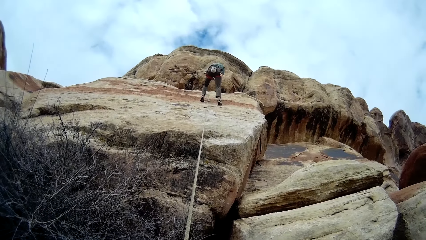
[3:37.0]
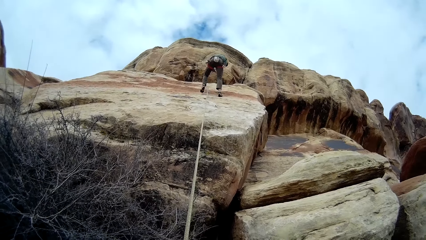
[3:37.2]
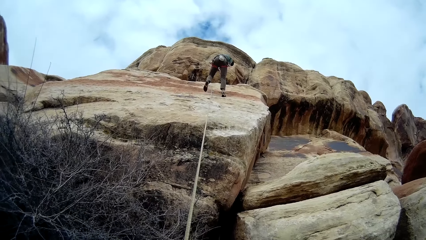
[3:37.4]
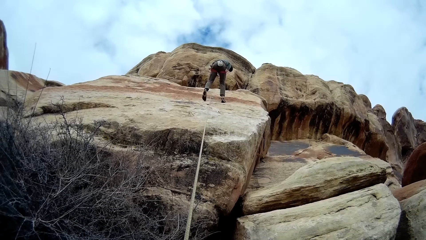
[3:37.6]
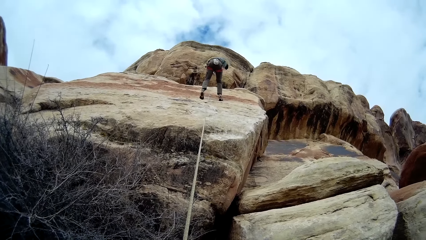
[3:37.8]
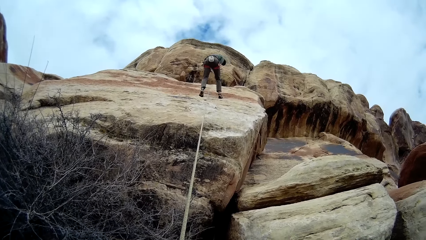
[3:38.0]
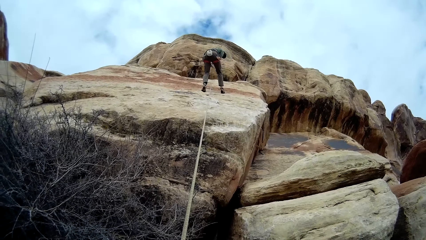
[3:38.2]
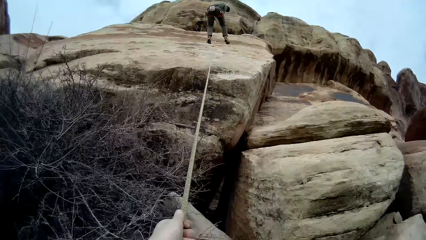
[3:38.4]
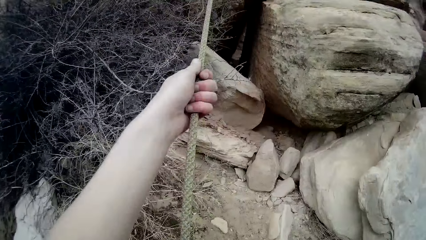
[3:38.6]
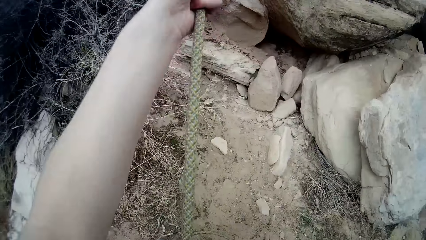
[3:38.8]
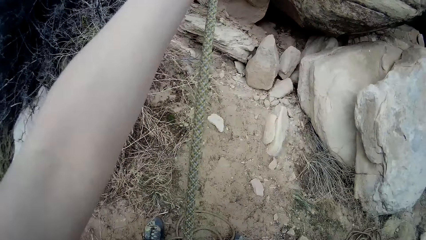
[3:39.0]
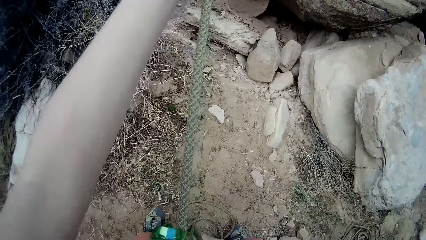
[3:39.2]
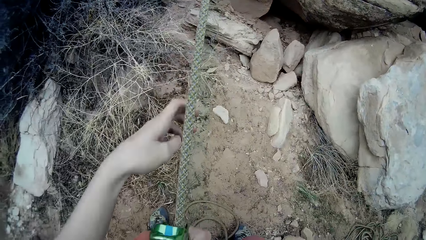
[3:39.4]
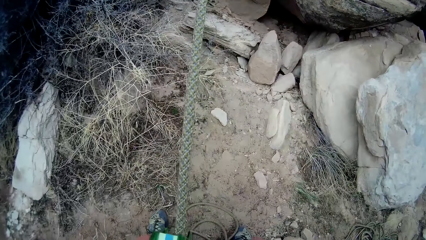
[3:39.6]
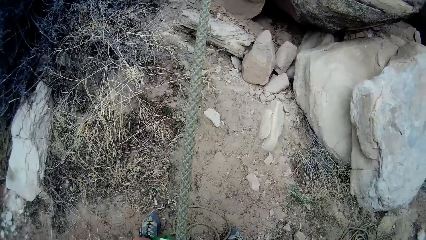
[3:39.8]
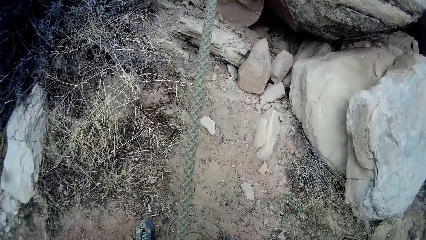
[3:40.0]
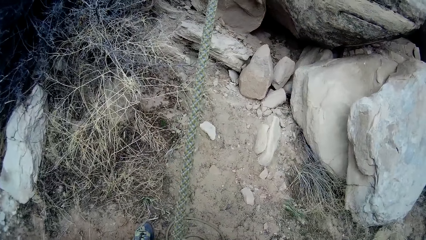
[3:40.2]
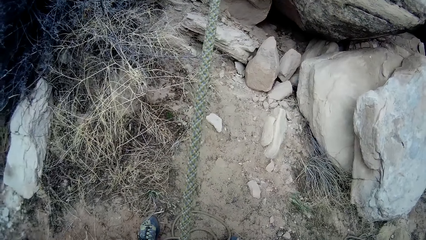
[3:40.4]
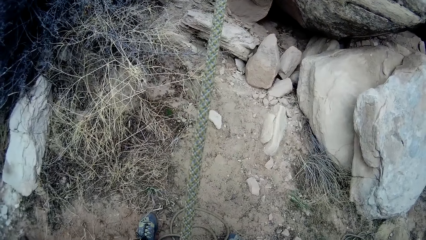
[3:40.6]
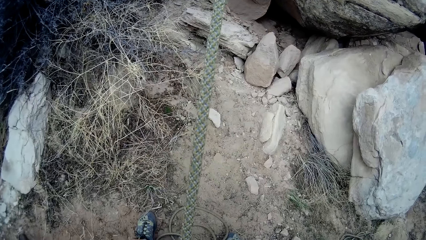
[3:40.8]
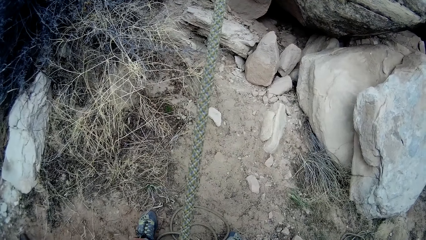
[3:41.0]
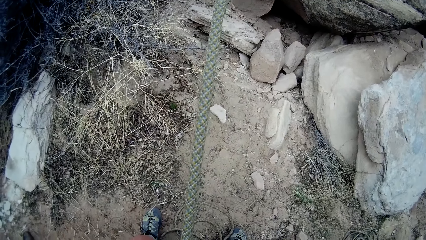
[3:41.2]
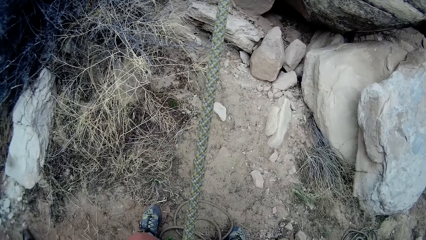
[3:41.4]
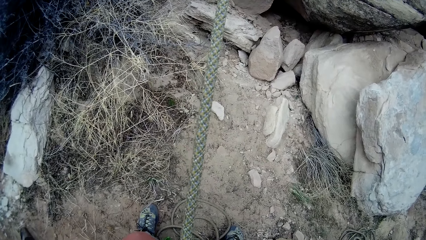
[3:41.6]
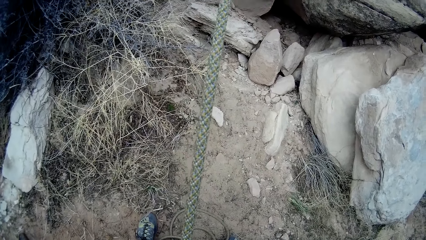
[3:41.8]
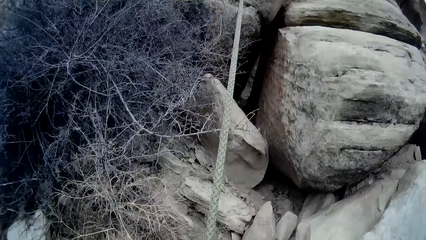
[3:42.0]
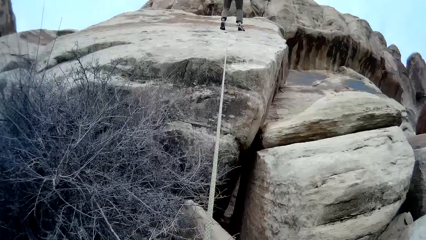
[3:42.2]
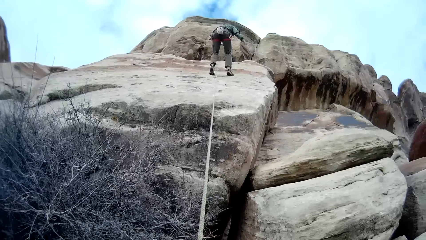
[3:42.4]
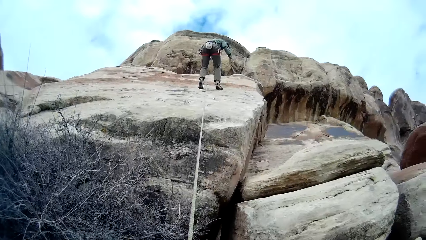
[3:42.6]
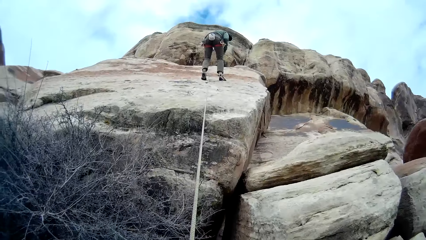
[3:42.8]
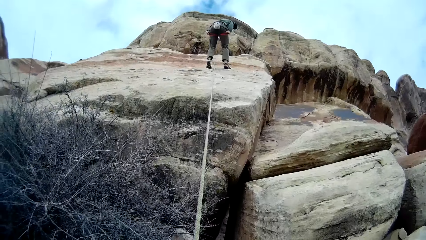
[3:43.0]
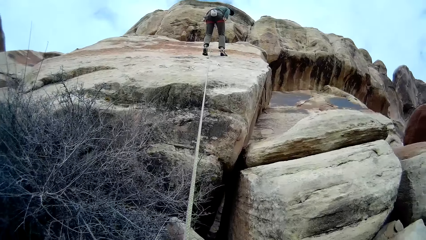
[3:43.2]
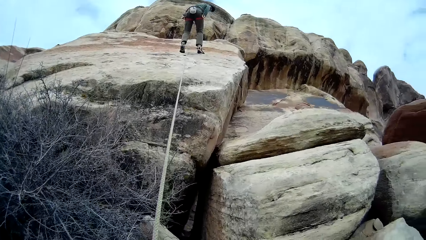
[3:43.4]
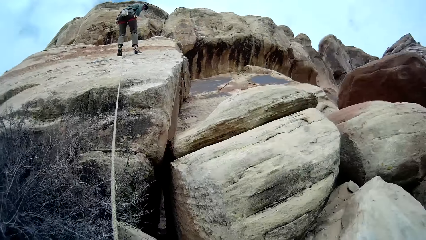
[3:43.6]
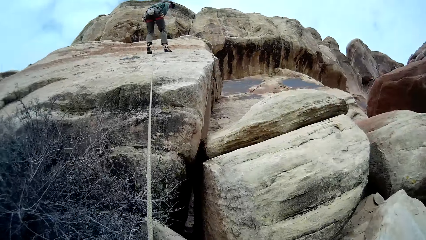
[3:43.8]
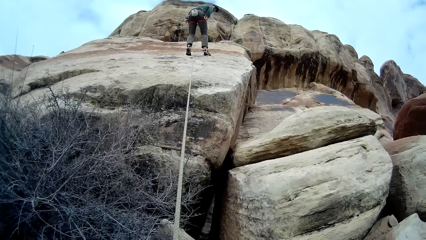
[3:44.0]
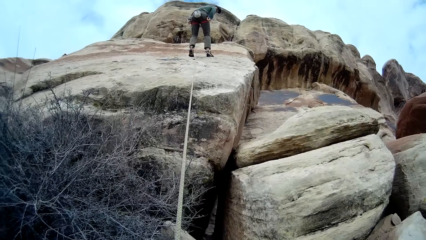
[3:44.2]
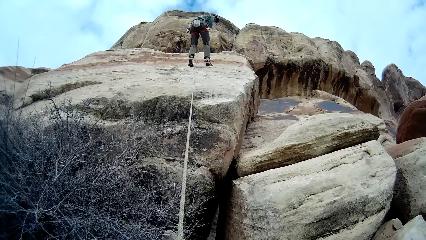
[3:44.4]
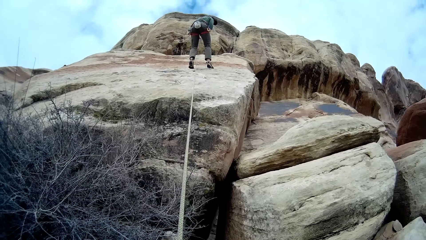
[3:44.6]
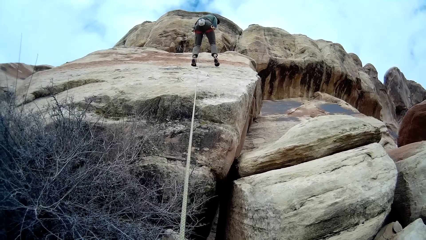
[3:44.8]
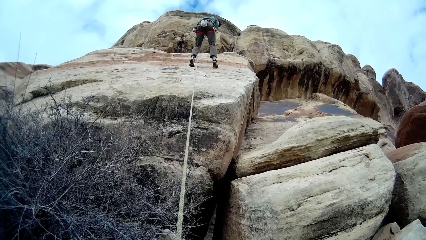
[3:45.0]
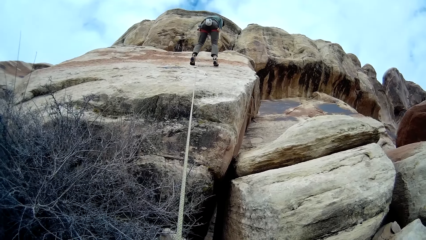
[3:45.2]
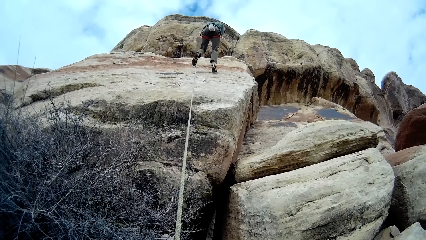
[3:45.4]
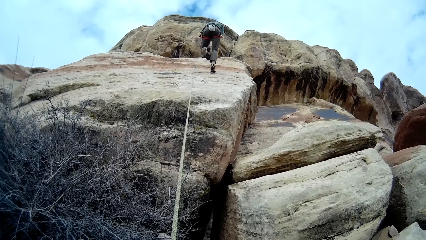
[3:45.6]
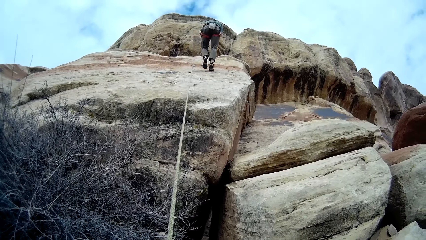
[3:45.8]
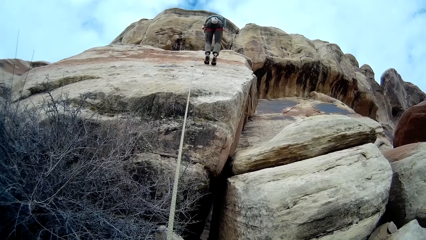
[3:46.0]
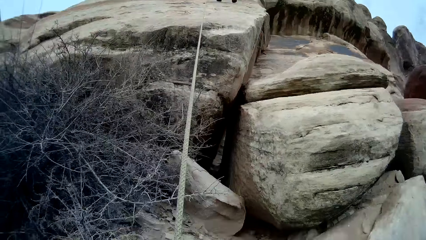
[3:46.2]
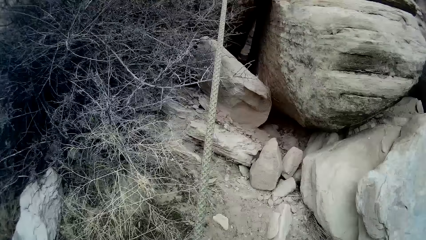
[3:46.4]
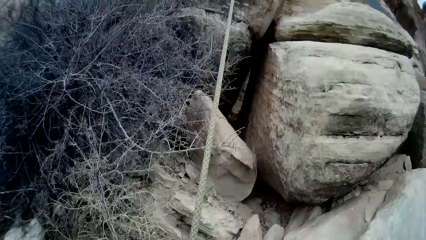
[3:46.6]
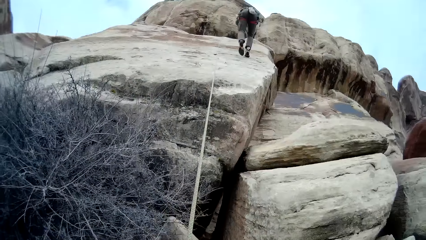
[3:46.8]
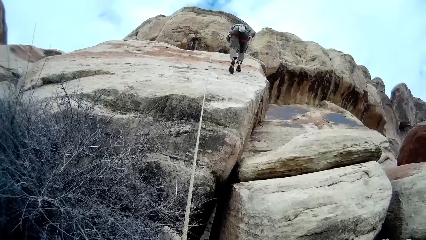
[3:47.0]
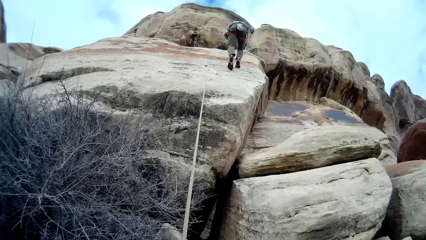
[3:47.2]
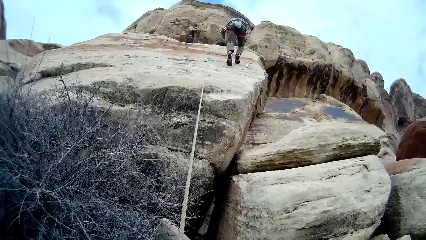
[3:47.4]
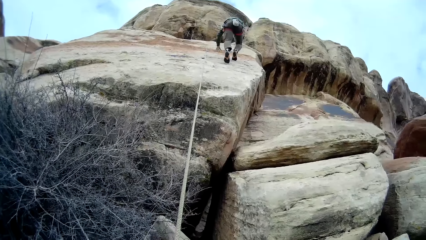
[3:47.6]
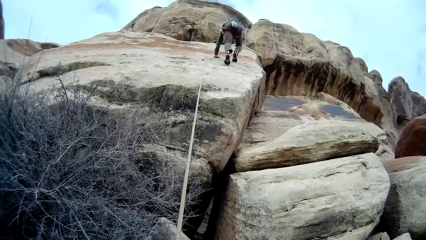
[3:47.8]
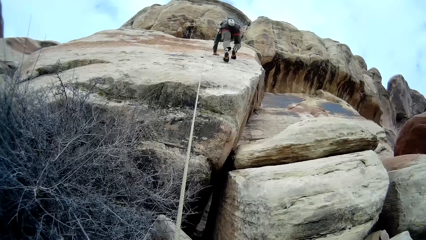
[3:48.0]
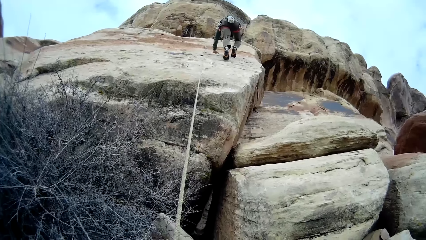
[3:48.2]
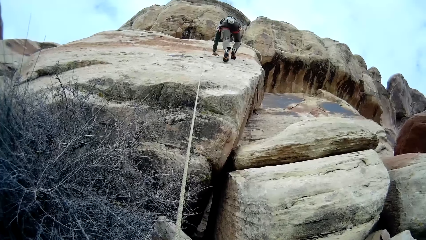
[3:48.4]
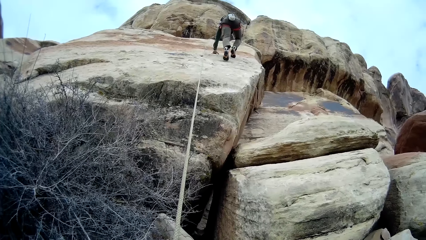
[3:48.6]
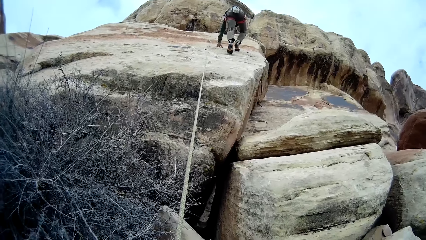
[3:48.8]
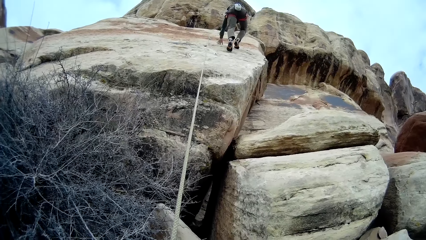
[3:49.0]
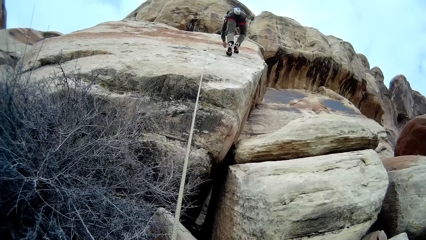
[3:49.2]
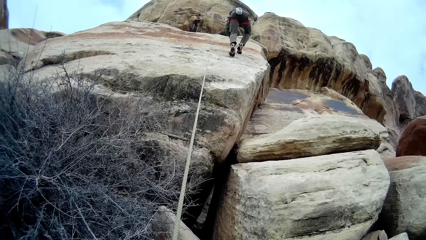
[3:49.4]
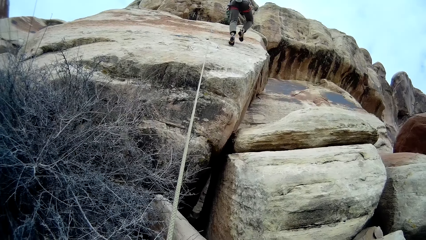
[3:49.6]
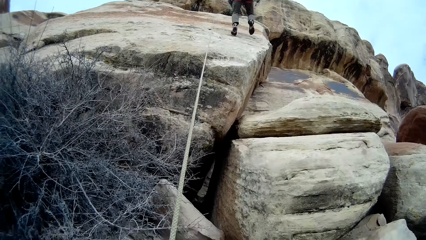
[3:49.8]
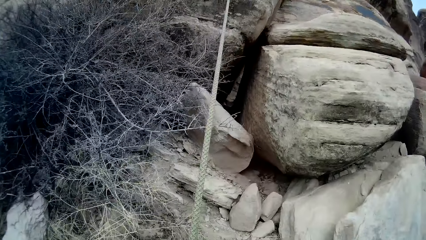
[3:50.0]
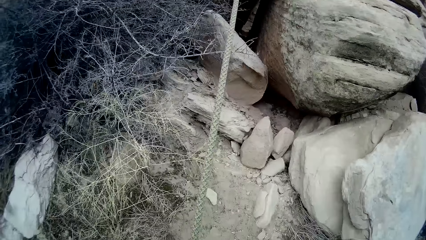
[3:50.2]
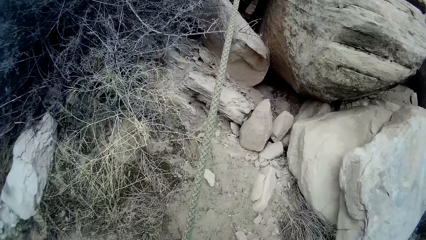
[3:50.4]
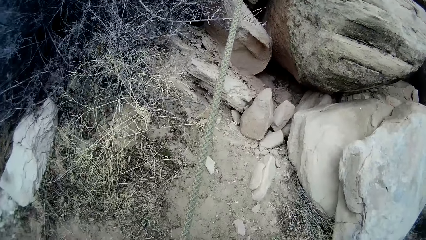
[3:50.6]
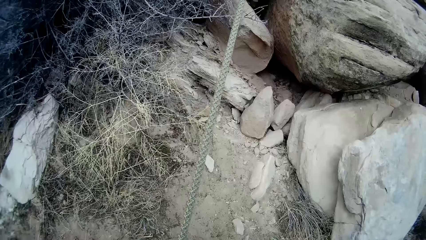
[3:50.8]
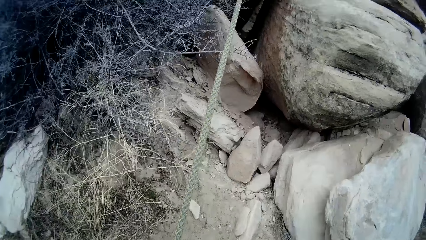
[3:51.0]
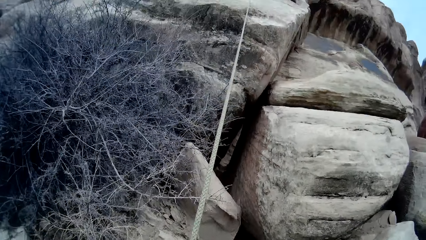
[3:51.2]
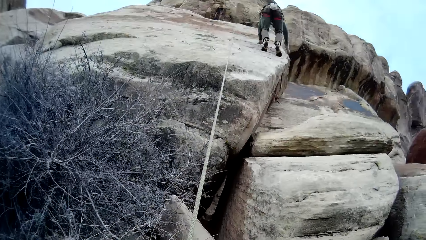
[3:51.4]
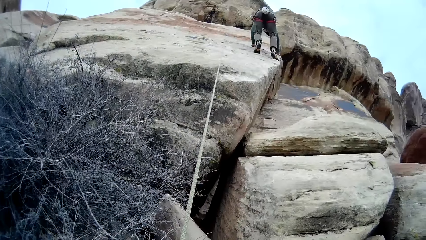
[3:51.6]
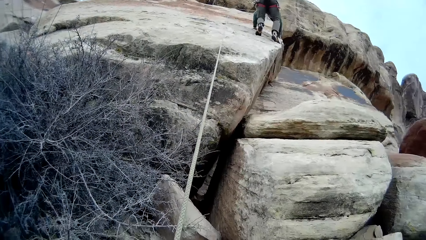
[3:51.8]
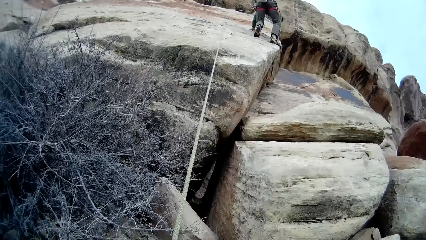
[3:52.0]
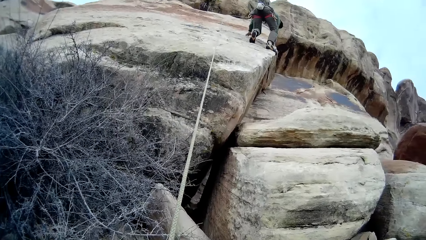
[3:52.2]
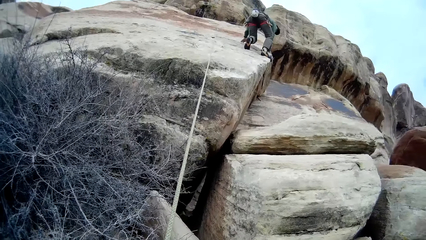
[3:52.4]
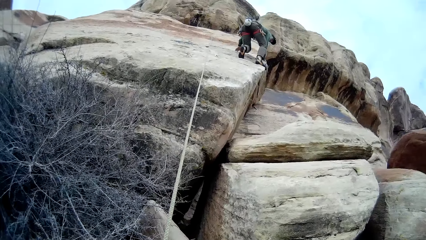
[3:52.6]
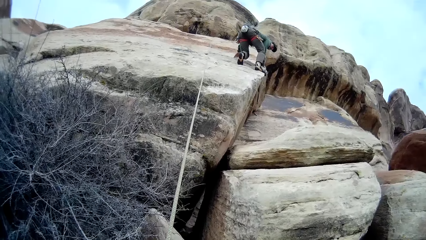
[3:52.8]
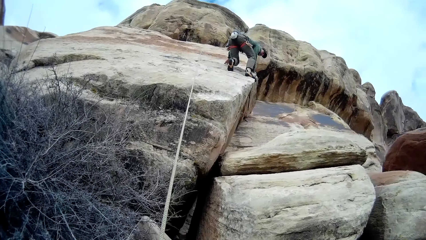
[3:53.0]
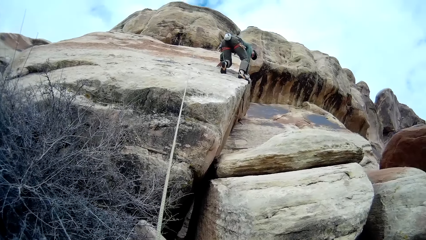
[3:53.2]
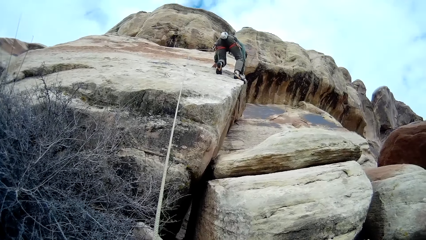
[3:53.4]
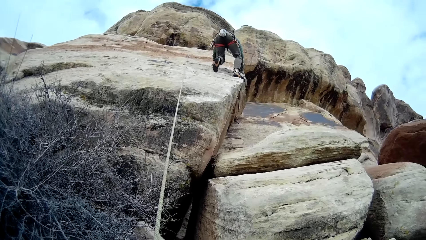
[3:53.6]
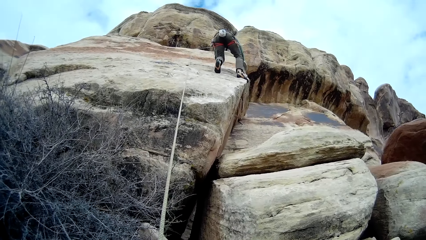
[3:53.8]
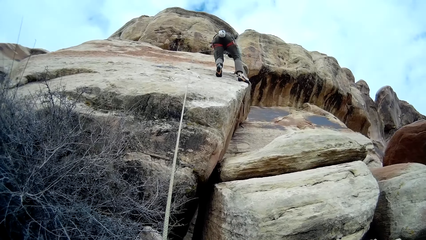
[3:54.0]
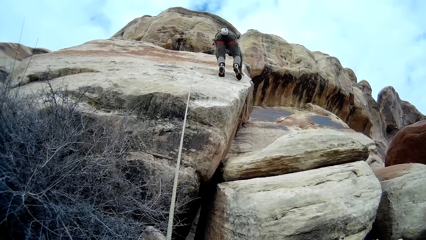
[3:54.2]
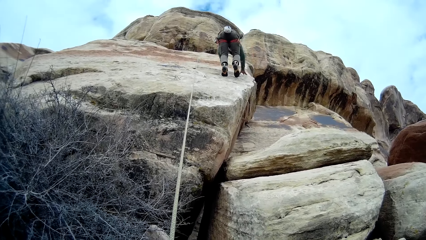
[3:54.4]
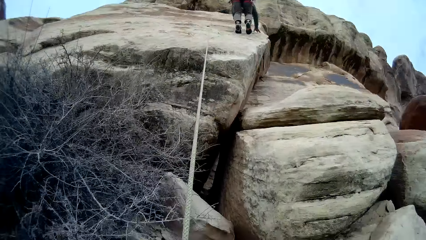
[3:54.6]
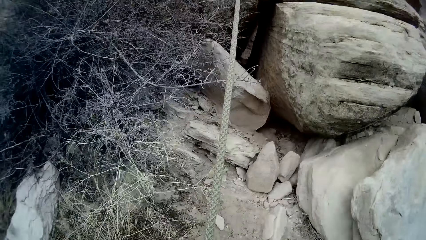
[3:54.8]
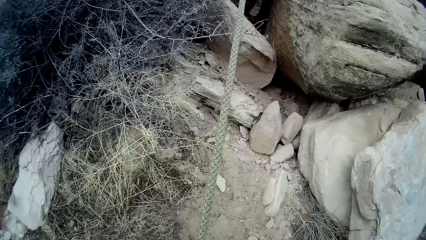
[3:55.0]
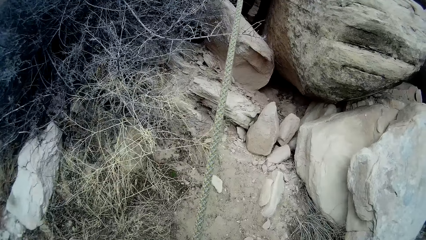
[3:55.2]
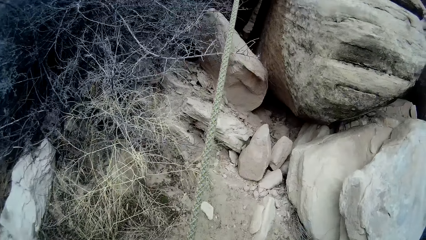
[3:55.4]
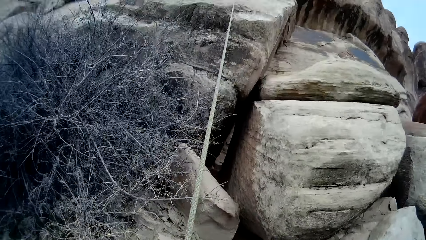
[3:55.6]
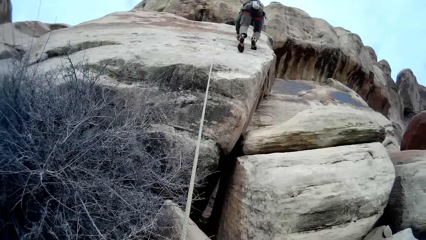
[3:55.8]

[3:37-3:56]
A man adjusts a rope with a hand. The camera wearer pulls the rope with a hand. They adjust the rope with a hand. The man looks around a mountain. The camera wearer looks around the mountain. The man climbs down the mountain. The camera wearer adjusts the rope with a hand. They look around the mountain.
